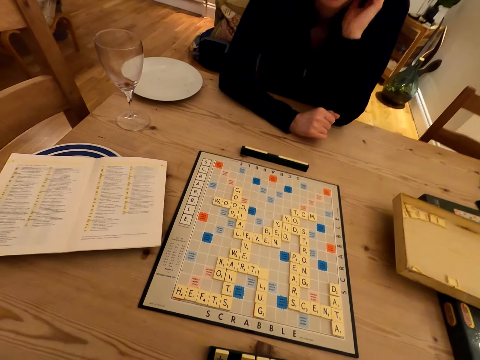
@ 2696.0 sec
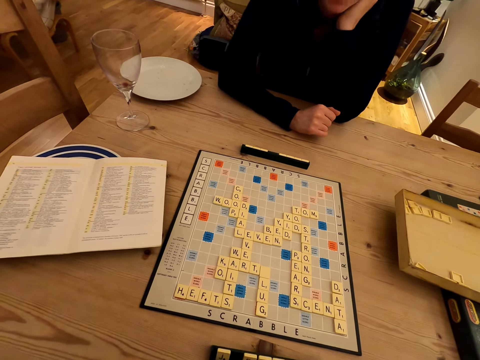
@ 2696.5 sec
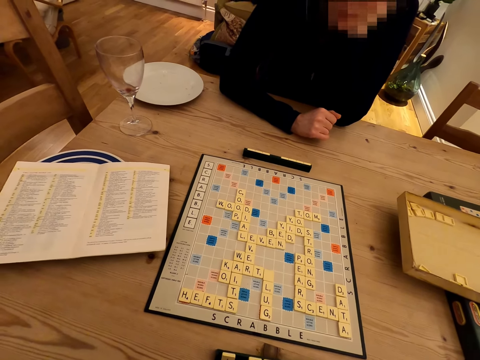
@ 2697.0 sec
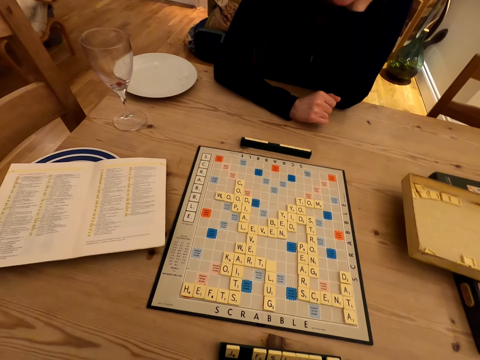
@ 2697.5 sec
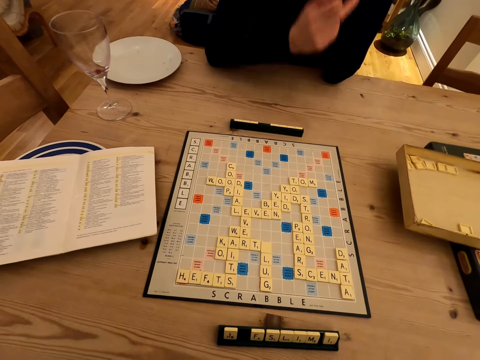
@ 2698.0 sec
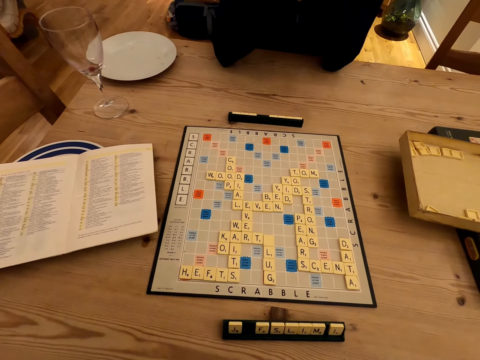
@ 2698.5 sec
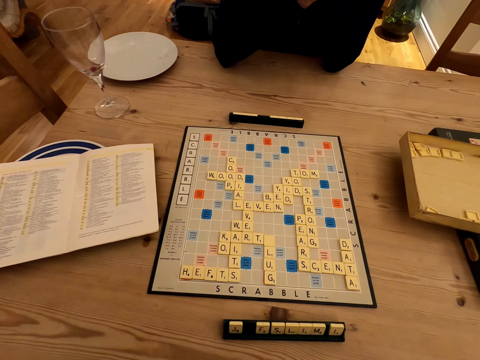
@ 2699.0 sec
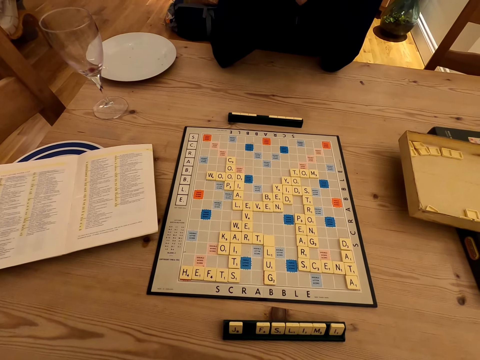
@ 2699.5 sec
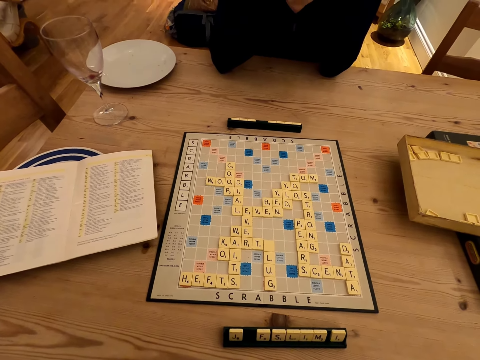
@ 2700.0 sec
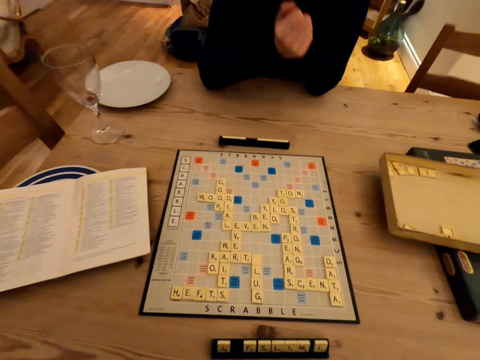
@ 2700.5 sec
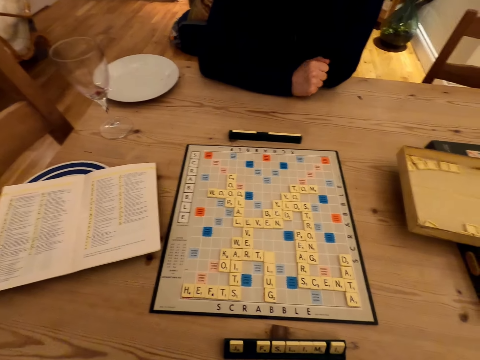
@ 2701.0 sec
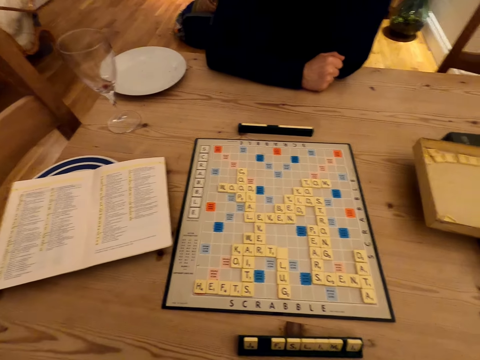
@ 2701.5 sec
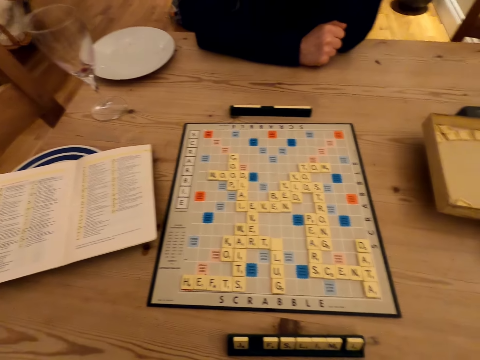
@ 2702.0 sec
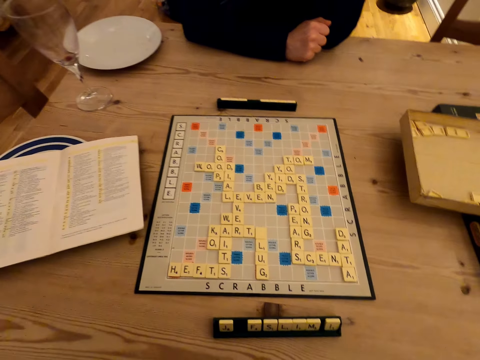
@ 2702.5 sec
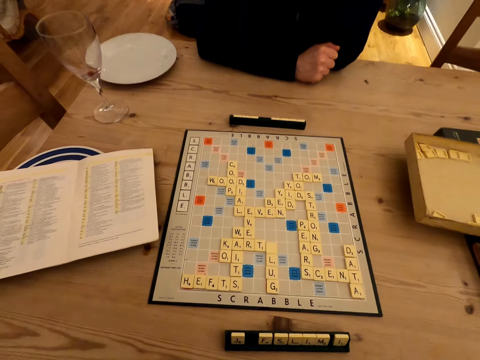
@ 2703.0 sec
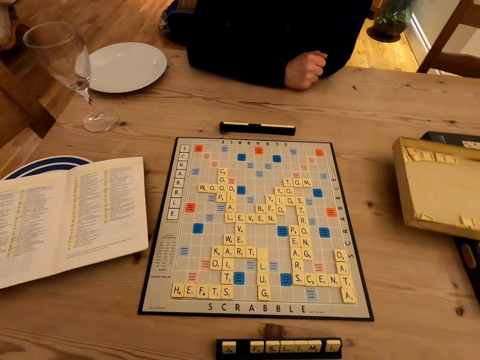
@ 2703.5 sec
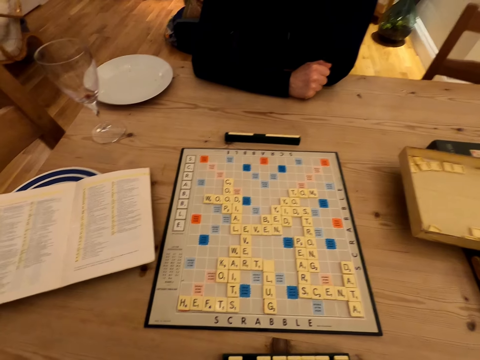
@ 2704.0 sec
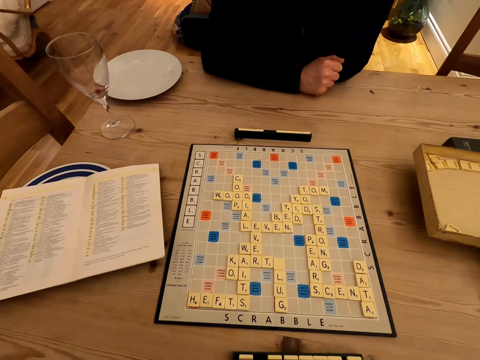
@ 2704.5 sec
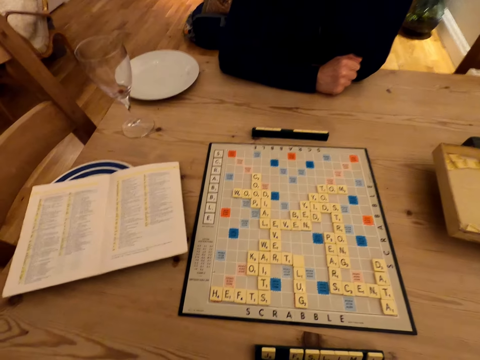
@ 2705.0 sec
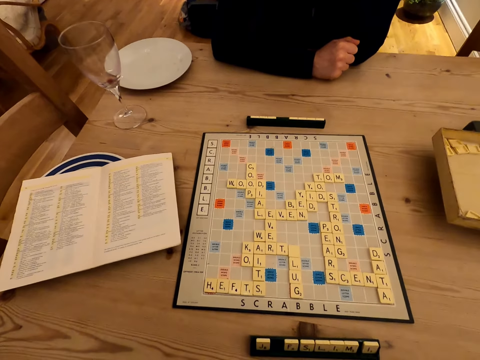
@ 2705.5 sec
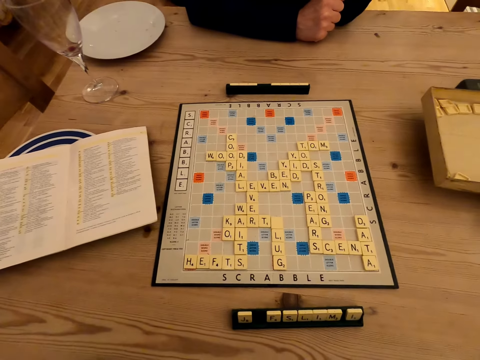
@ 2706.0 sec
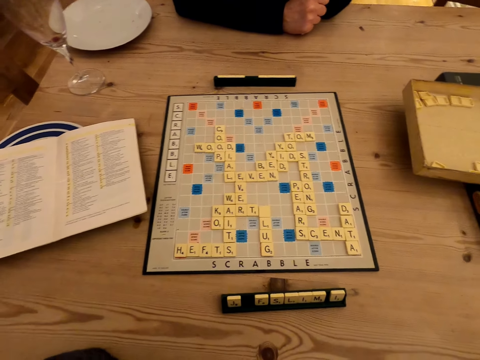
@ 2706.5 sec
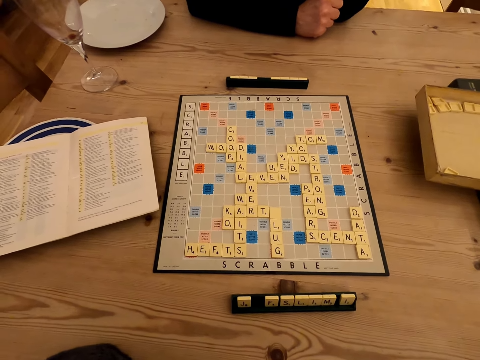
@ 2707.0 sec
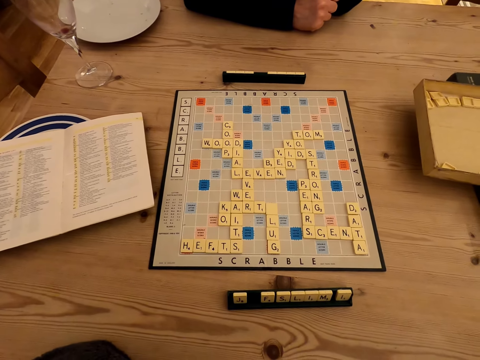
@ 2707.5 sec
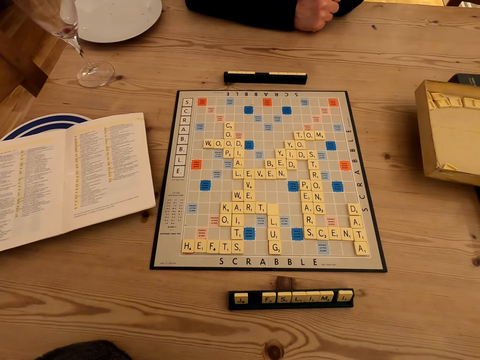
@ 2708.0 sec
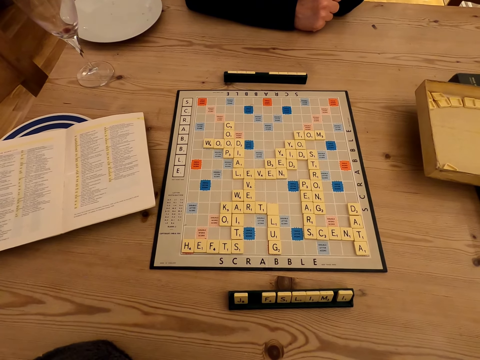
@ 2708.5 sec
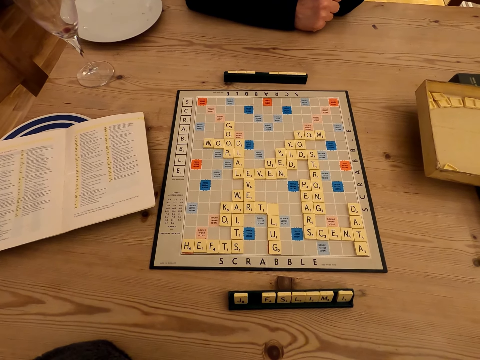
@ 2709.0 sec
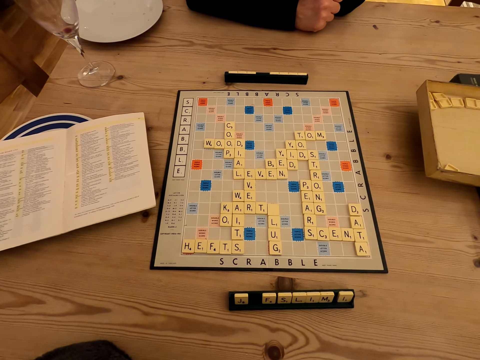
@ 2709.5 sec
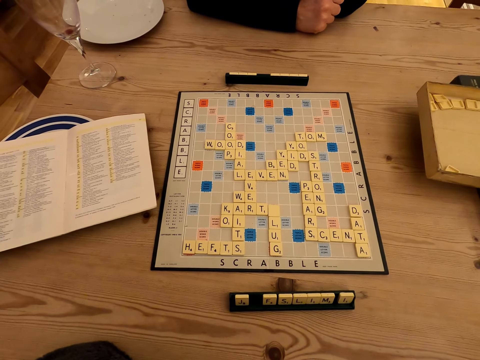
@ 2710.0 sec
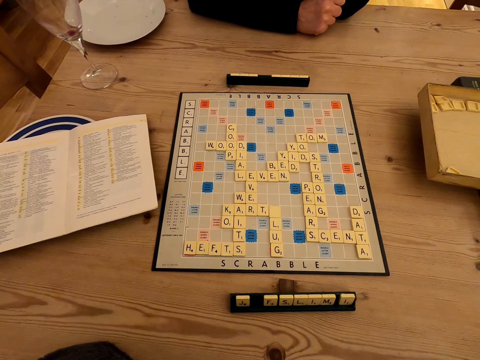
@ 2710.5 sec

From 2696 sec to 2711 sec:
A person touches the face. The camera wearer moves a hand. They look at the board. They put the hand down. They look at the board.

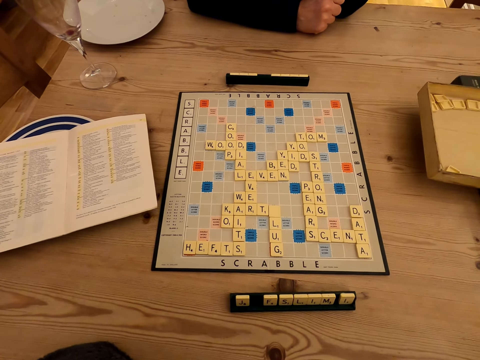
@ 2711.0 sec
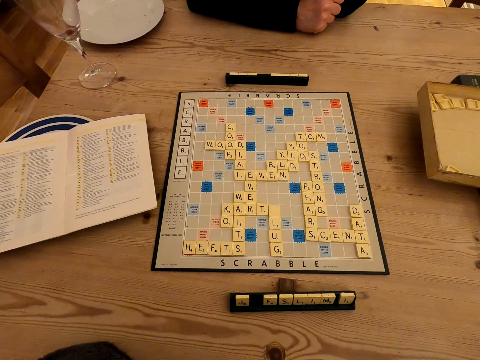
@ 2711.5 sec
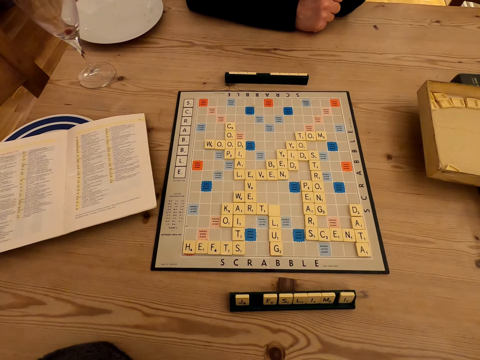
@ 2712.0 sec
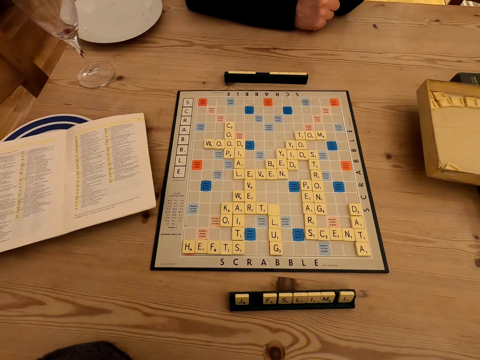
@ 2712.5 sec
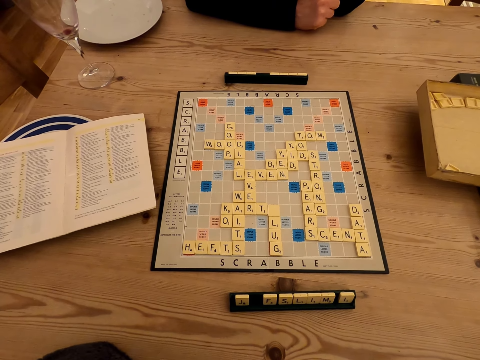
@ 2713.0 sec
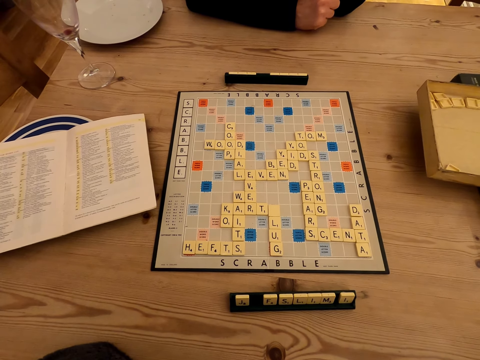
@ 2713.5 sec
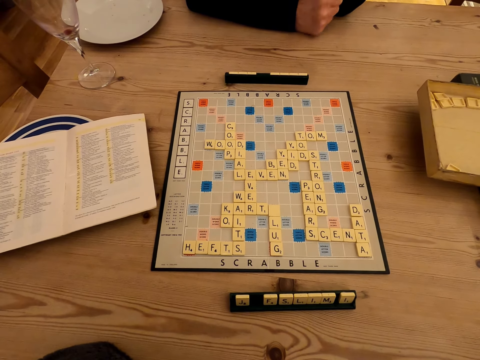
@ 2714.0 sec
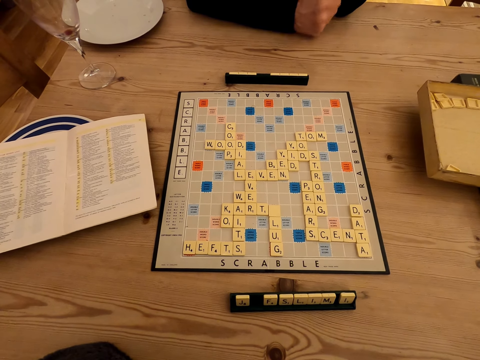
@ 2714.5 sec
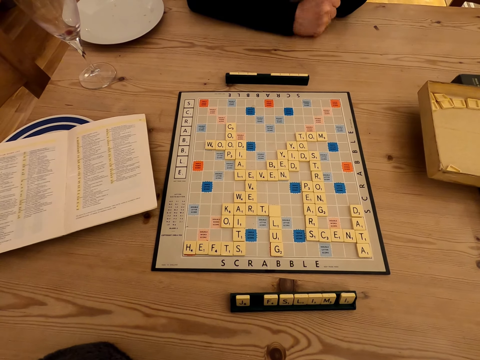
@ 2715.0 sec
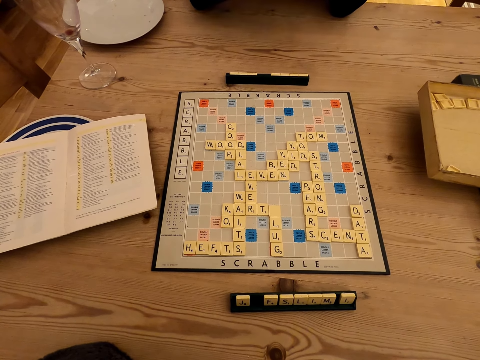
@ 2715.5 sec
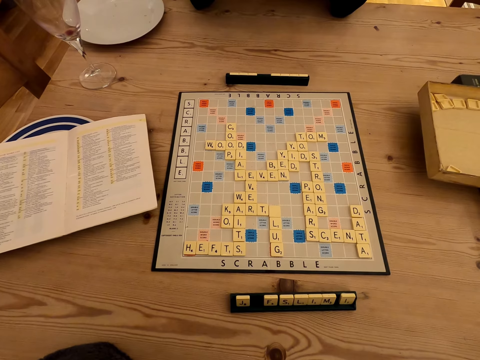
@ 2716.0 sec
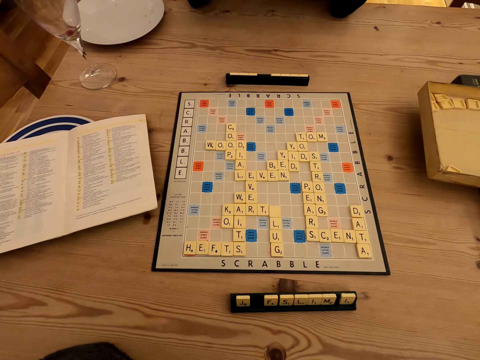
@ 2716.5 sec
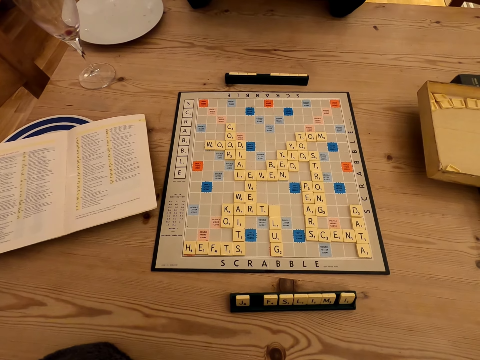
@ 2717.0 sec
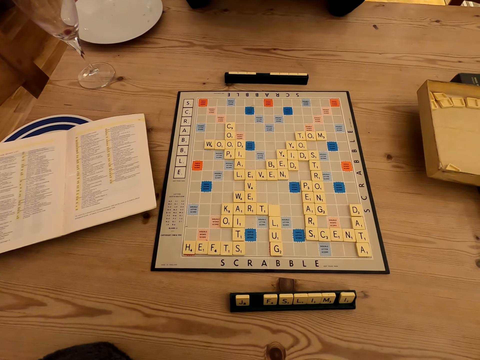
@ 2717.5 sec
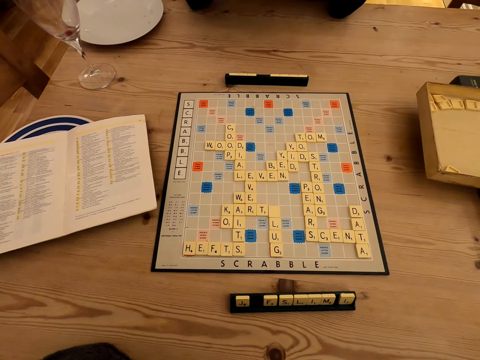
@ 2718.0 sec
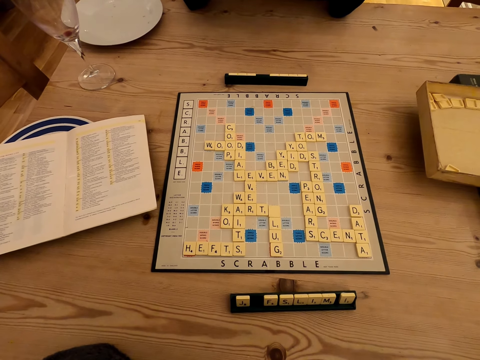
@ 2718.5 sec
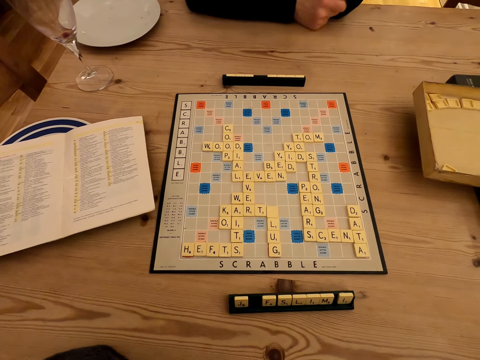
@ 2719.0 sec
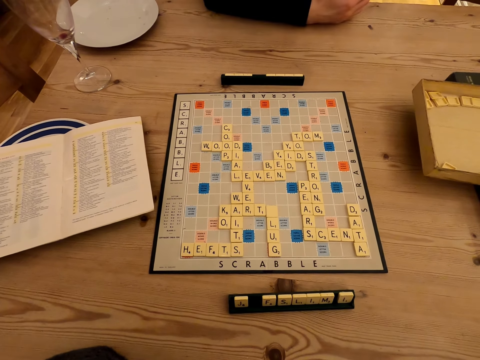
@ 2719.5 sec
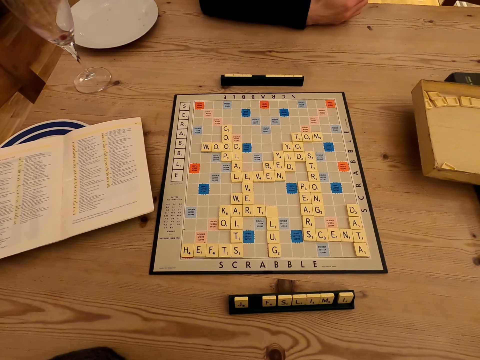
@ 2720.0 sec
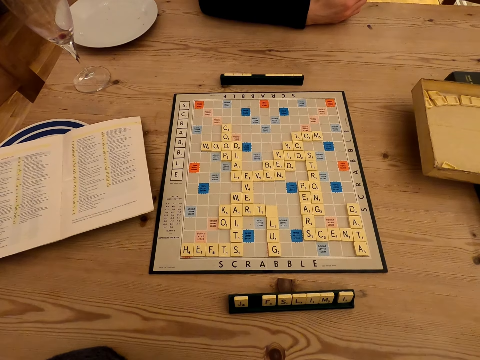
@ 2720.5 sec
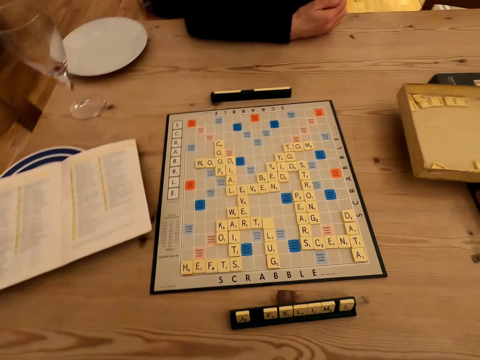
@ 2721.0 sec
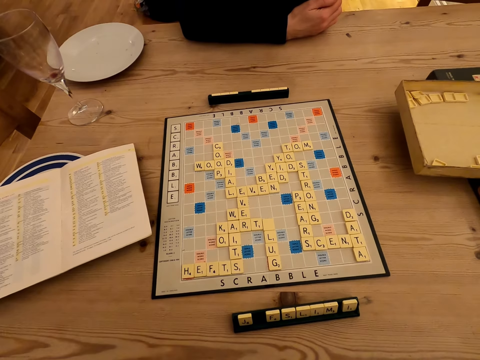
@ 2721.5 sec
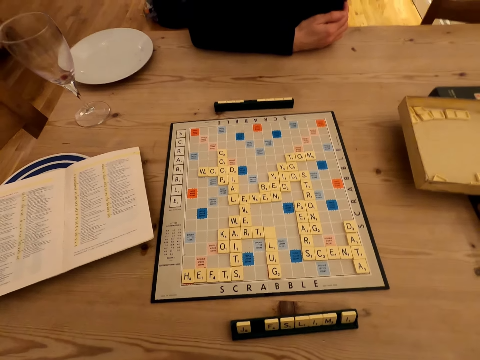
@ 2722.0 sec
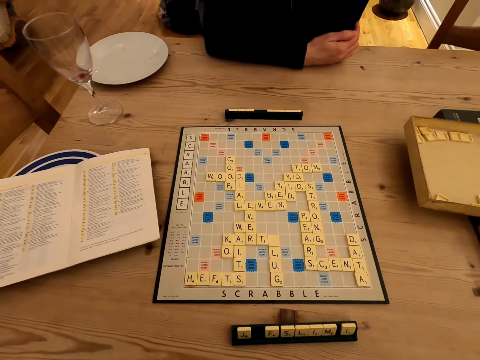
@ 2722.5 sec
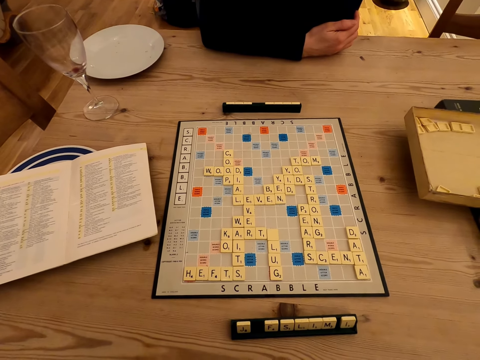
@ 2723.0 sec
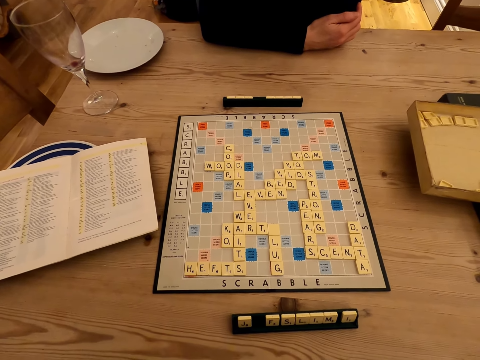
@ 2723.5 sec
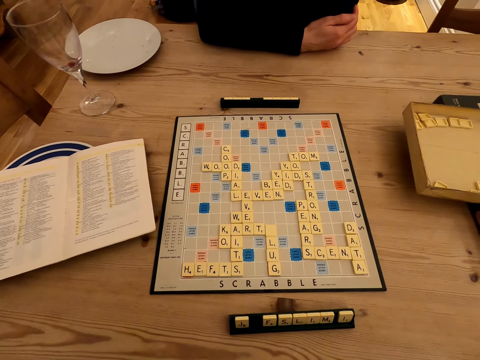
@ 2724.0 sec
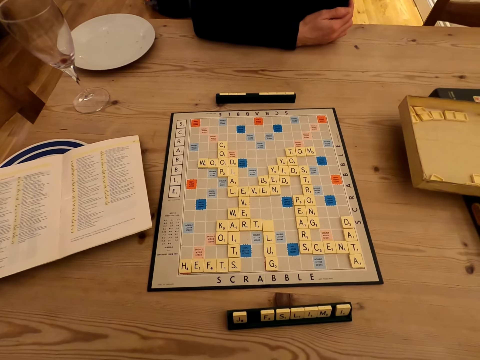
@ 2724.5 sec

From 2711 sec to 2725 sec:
The camera wearer knocks. They sigh. They converse with a woman.
